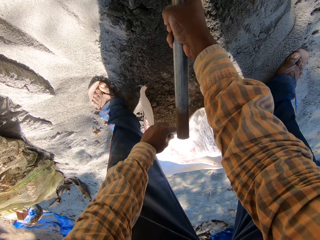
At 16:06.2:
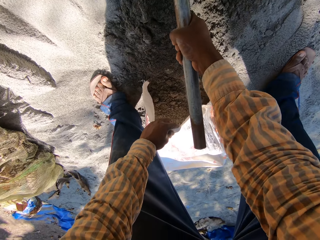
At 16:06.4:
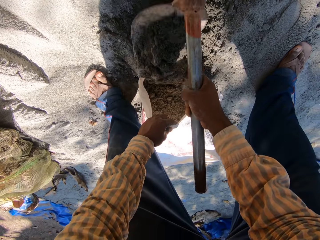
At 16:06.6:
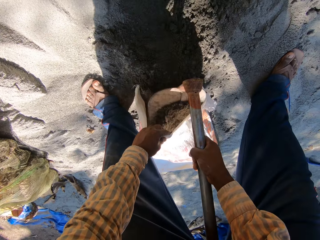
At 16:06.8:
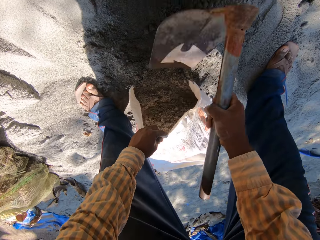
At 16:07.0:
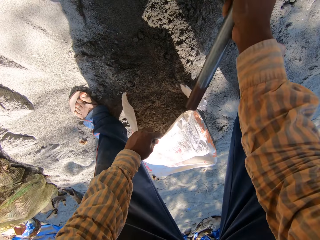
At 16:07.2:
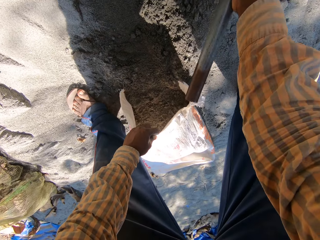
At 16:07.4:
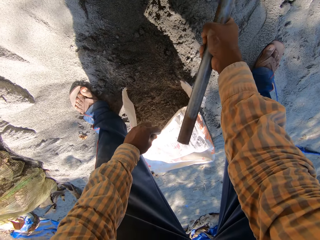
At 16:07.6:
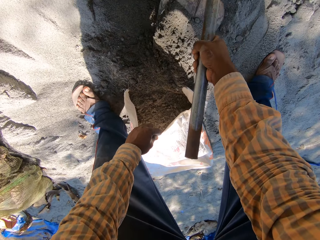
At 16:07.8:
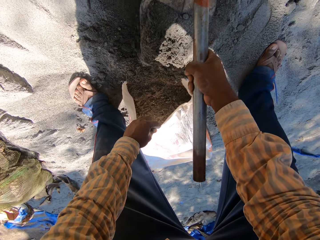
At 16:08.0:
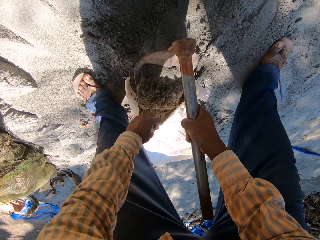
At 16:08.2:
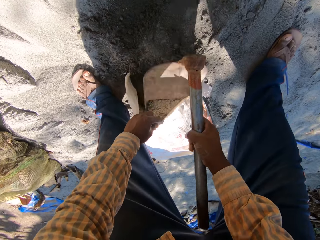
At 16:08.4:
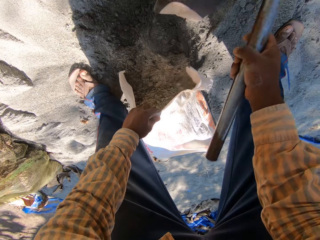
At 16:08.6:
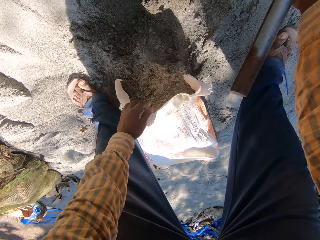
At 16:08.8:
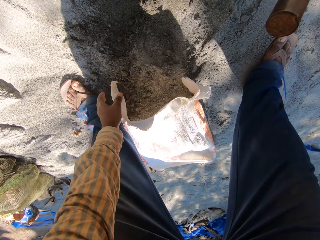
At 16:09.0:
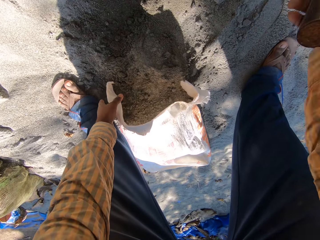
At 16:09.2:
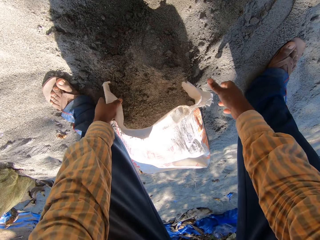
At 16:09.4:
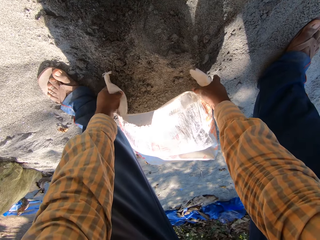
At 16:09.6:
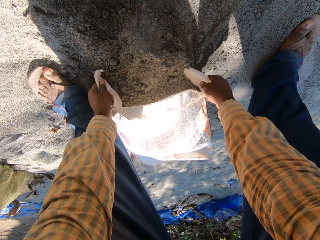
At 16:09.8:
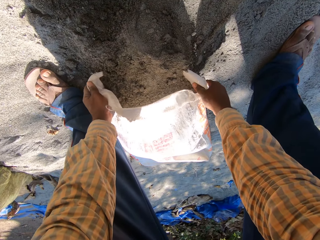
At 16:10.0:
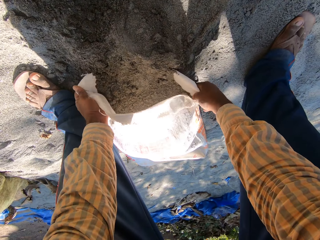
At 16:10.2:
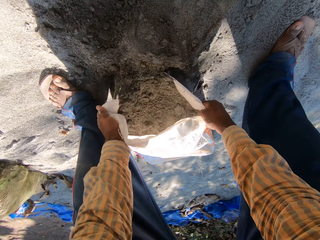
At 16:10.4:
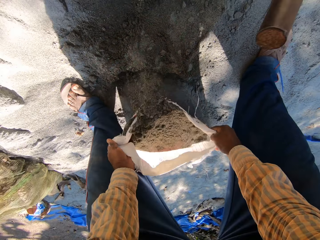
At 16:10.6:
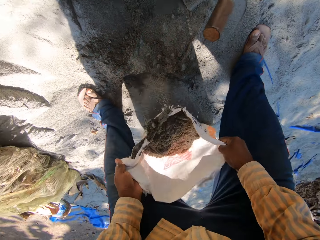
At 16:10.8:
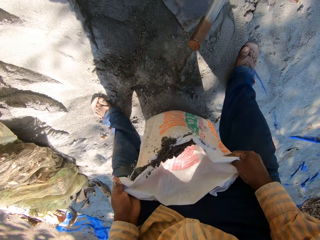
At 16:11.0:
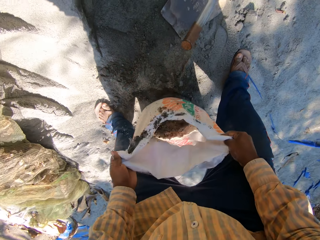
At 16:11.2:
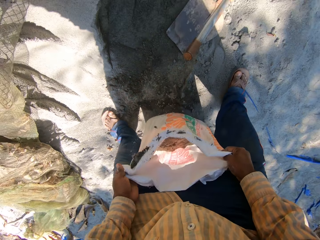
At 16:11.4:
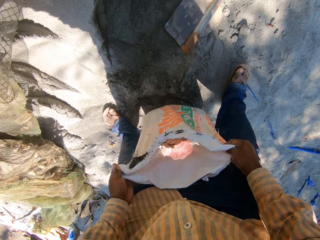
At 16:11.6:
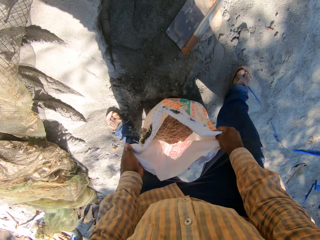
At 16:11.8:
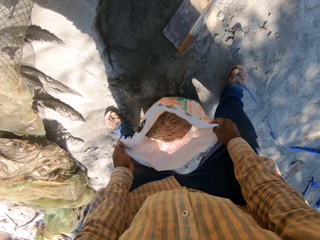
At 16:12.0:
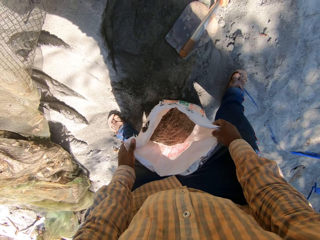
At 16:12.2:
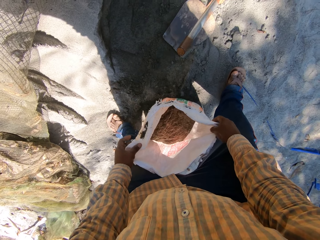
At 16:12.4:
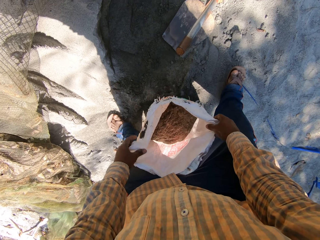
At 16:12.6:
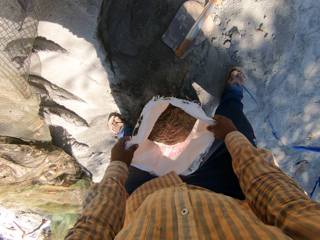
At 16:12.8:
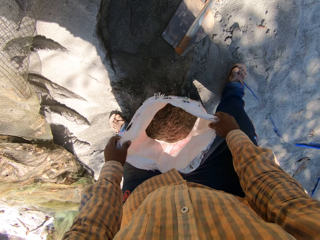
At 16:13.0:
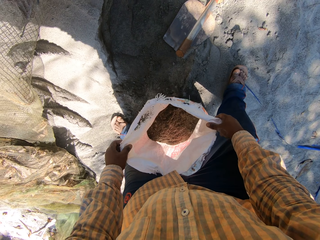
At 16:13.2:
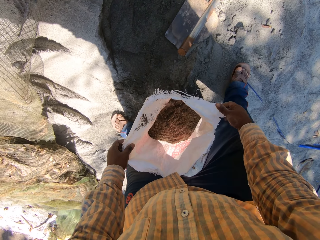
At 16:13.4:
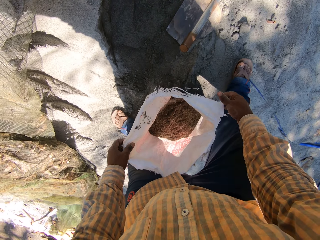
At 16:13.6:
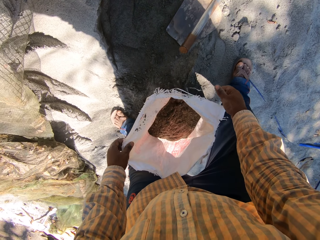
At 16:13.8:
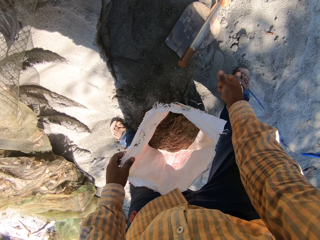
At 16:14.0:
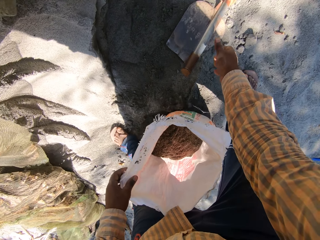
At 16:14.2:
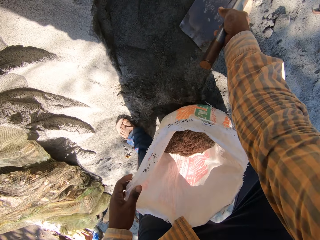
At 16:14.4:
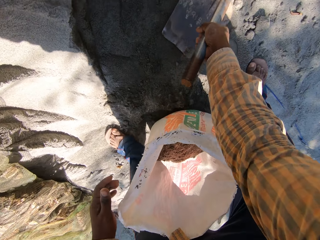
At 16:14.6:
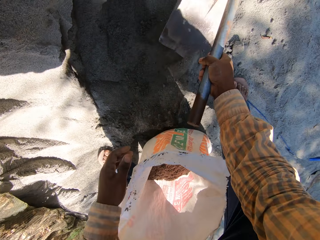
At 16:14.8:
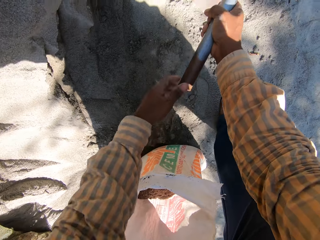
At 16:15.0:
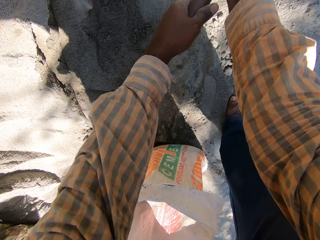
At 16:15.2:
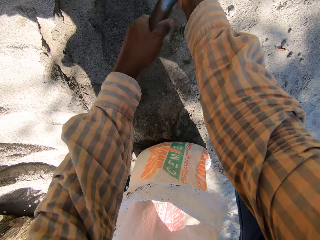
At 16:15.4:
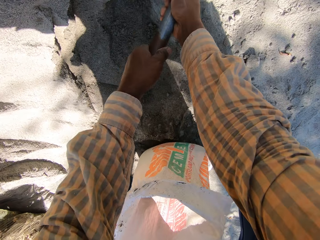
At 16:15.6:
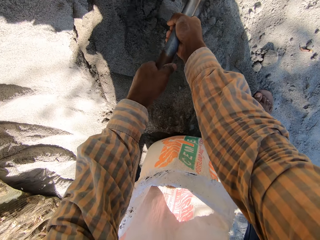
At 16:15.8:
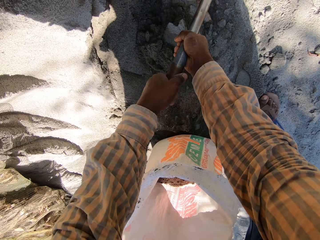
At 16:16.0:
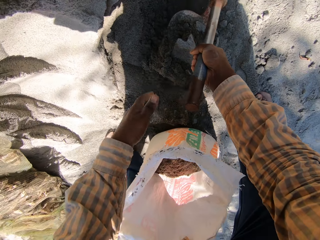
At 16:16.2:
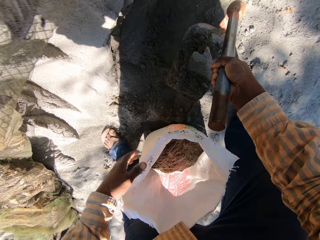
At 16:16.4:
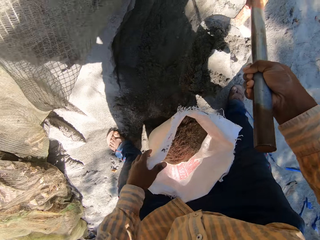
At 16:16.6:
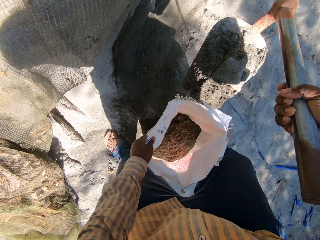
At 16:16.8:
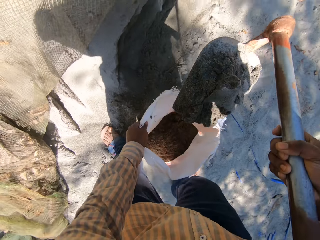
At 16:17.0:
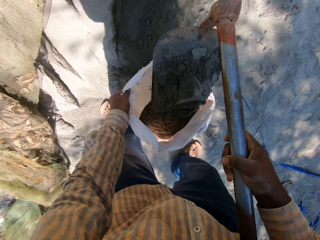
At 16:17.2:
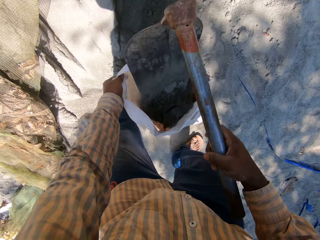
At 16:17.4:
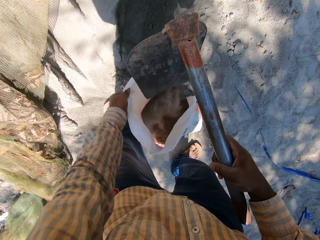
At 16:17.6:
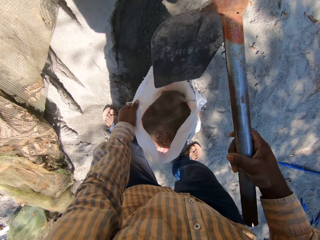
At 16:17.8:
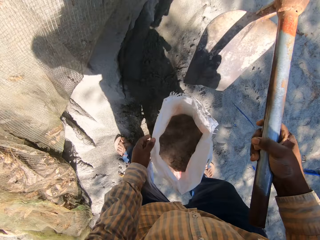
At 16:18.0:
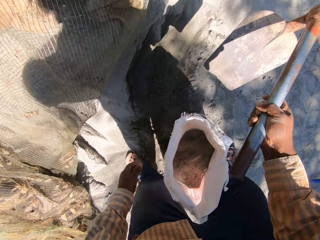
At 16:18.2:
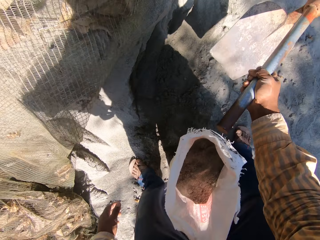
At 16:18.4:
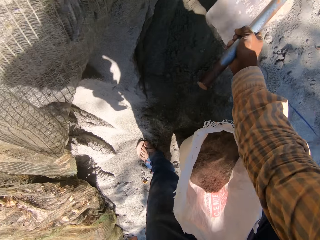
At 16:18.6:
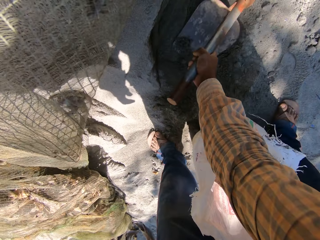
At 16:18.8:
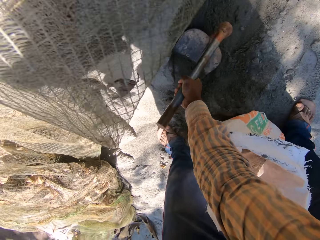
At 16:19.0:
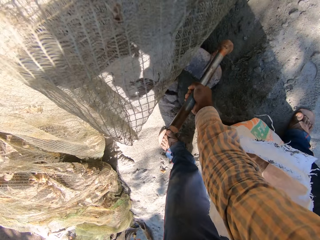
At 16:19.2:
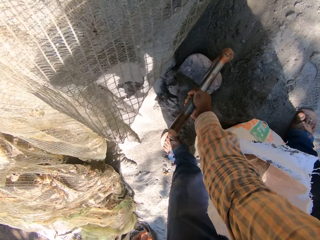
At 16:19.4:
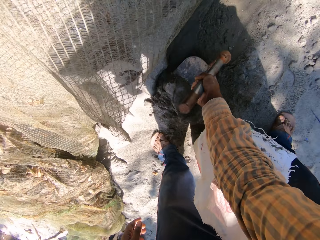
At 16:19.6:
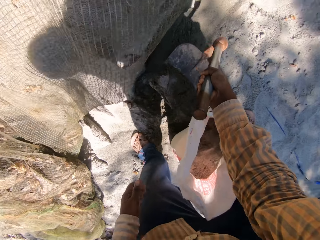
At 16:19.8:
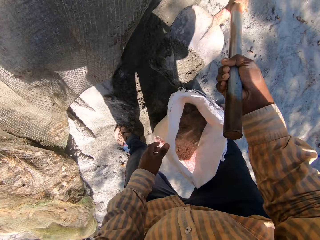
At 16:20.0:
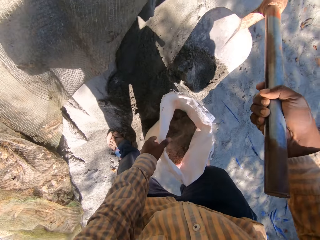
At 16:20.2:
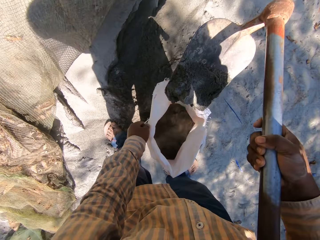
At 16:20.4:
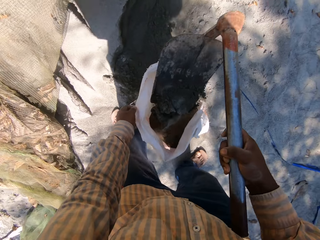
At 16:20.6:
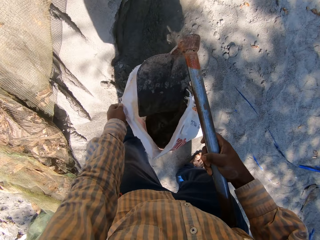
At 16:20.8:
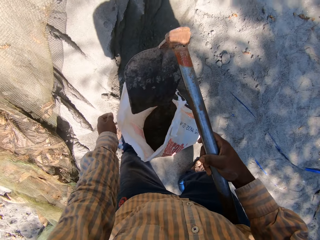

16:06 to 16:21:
The camera wearer places the hoe in his right hand on the heap of sand. He adjusts the sack of sand with both hands. He carries. He takes the hoe from the heap of sand with his right hand. He packs sand from the heap of sand with the hoe in both hands. He pours sand into the sack with the hoe in his right hand. He packs sand from the heap of sand into the sack with the hoe in his right hand.

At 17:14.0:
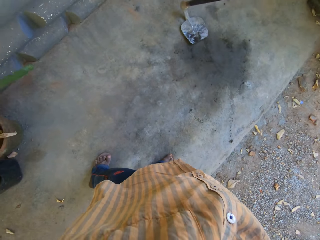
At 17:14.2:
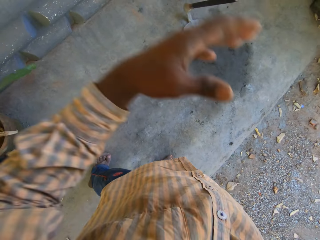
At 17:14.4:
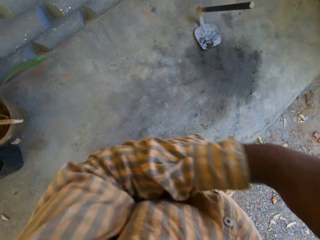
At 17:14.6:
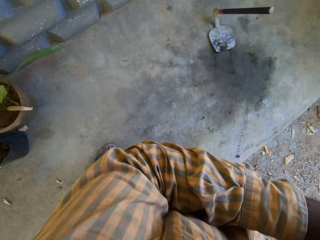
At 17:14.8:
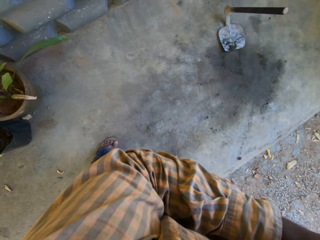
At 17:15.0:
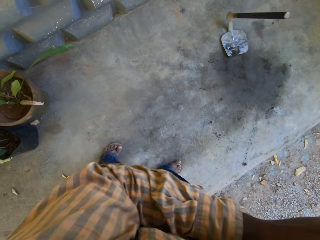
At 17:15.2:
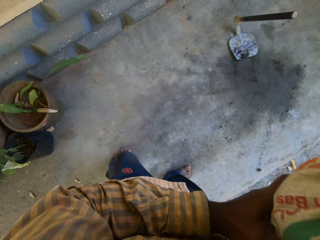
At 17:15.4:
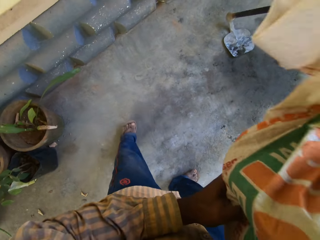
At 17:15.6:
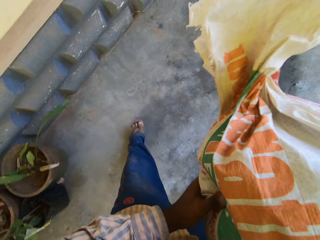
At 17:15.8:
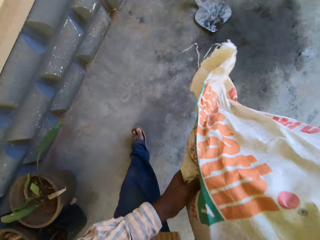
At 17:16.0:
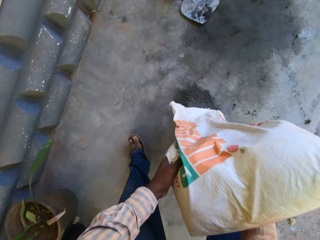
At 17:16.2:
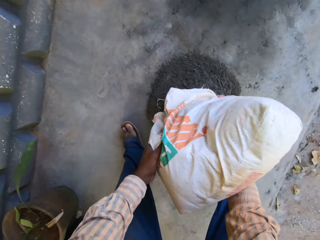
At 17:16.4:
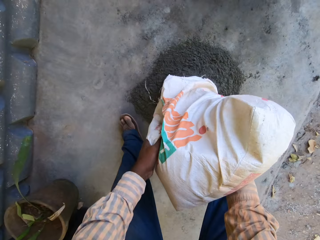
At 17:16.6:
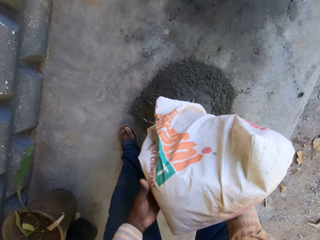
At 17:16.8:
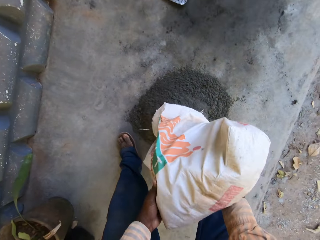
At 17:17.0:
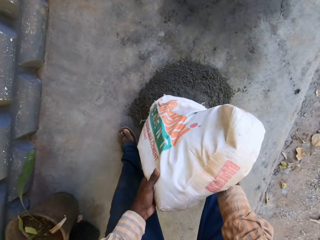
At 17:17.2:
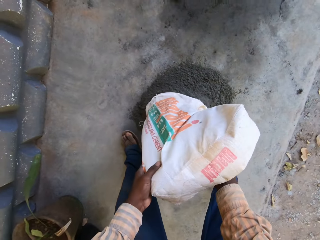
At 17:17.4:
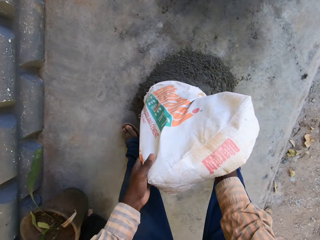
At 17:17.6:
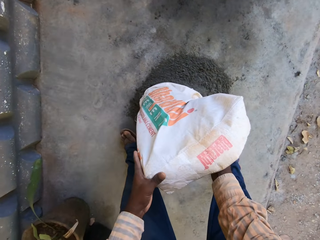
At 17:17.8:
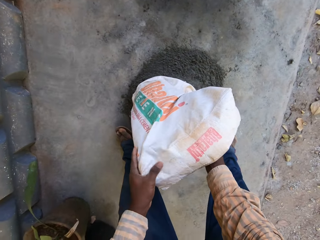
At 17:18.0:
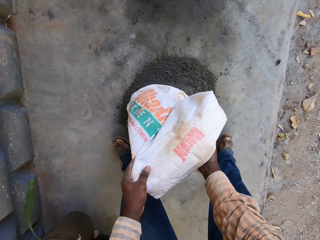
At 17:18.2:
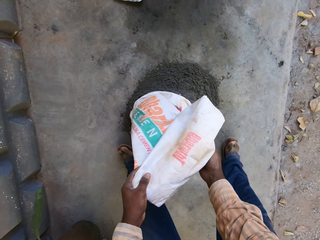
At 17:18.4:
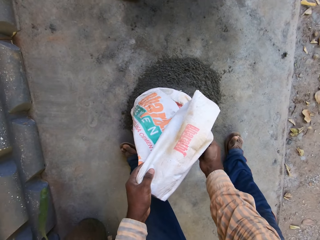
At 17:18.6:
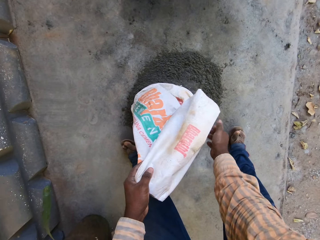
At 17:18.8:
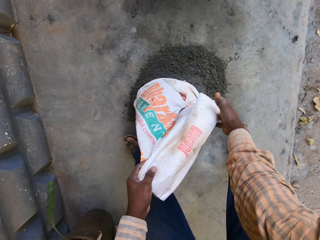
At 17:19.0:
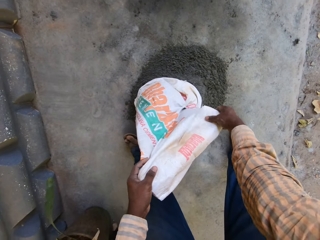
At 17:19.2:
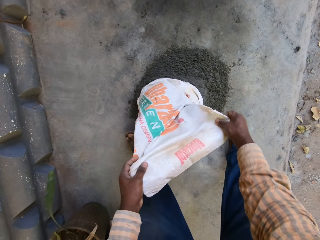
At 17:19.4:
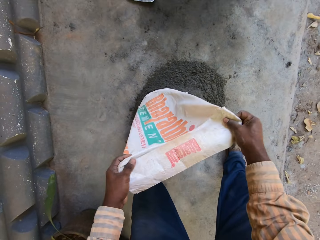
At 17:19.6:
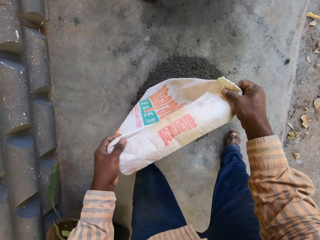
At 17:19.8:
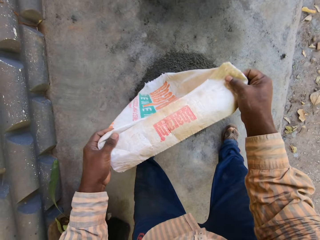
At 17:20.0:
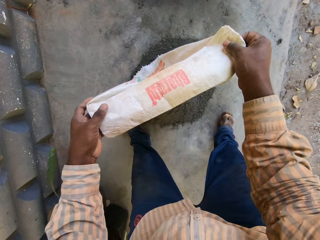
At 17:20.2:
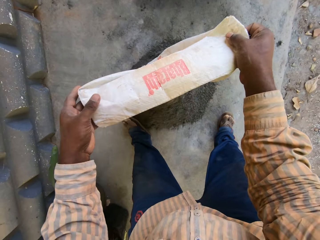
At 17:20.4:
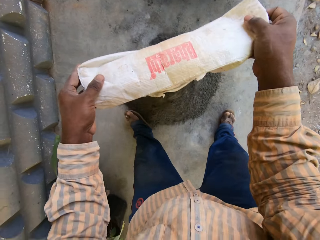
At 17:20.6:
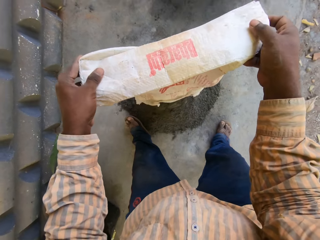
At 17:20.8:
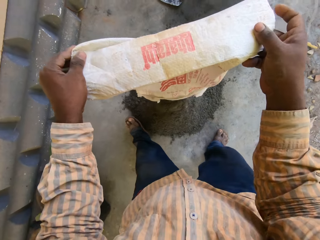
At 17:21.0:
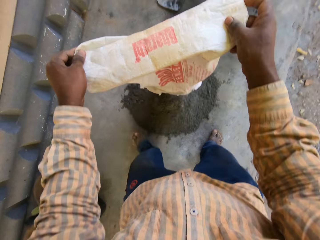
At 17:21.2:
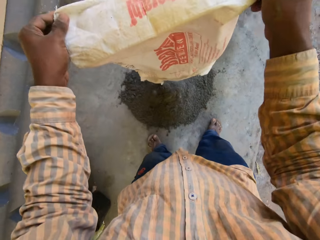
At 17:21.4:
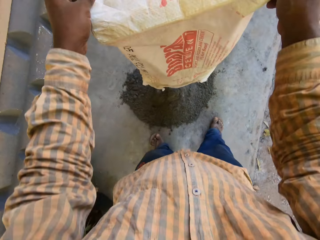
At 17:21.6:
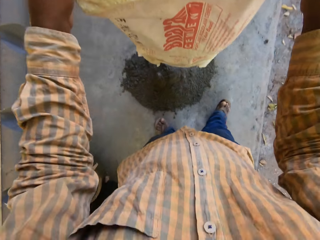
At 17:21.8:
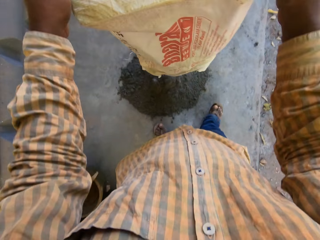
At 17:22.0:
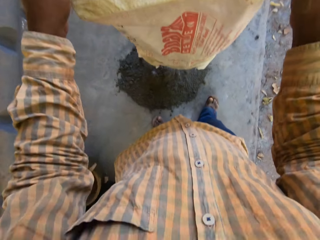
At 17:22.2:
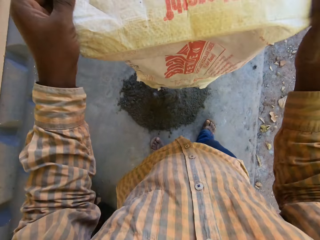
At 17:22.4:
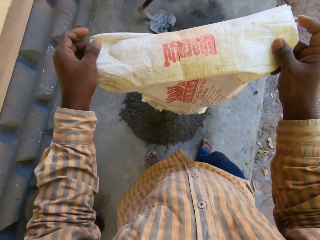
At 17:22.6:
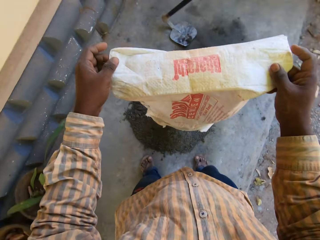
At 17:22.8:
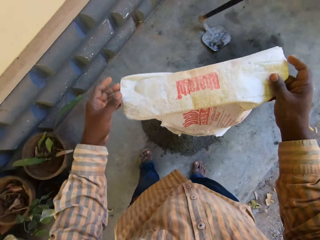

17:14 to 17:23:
The camera wearer pours the sand from the sack to the portion of ground with both hands. They walk on the road.
